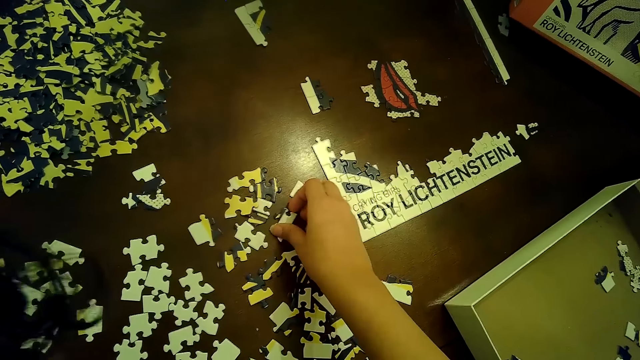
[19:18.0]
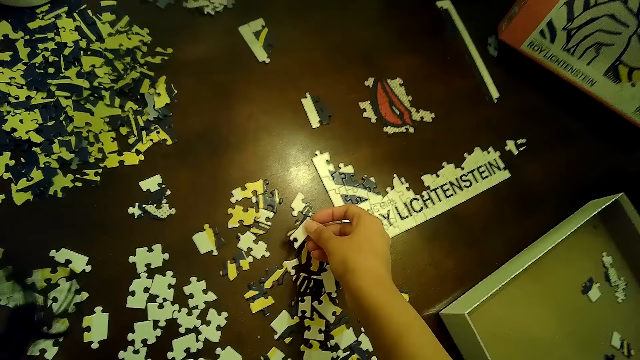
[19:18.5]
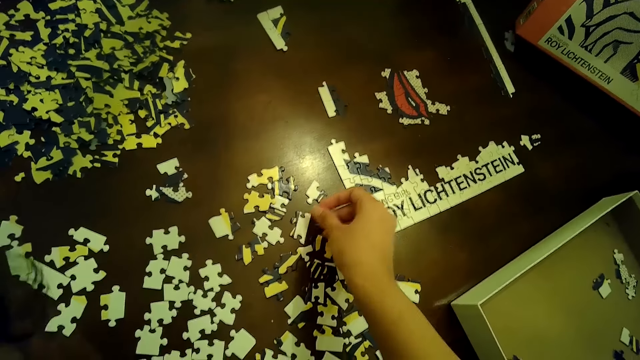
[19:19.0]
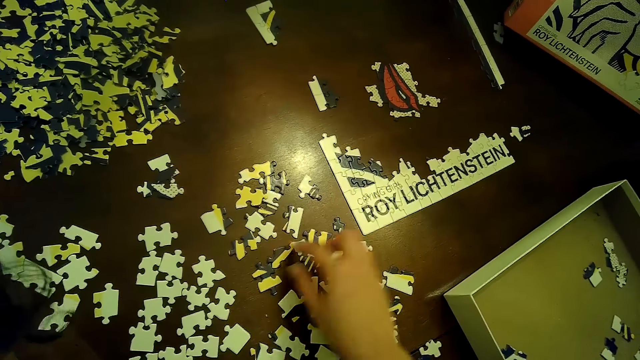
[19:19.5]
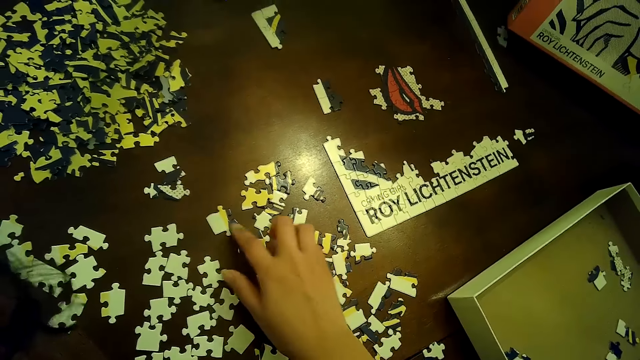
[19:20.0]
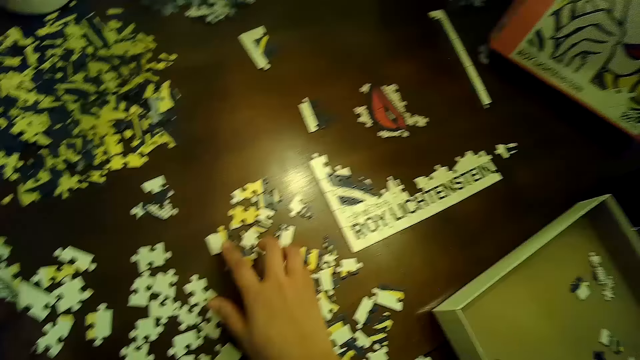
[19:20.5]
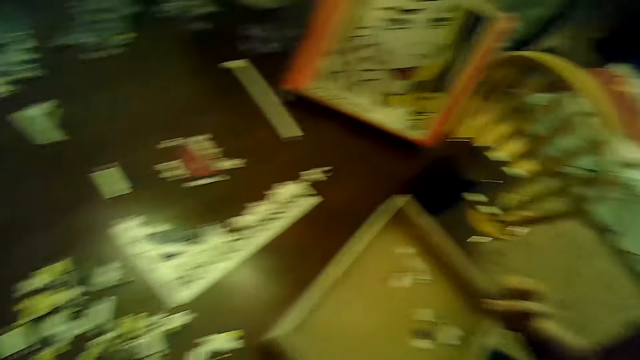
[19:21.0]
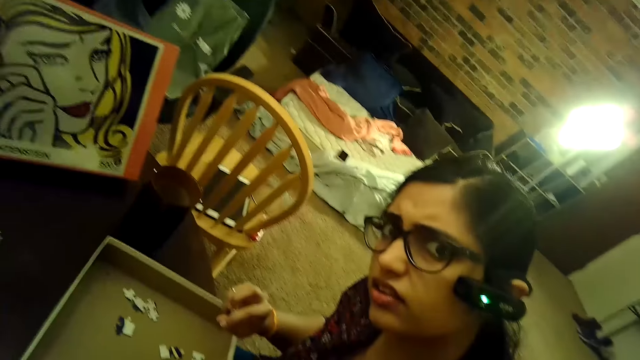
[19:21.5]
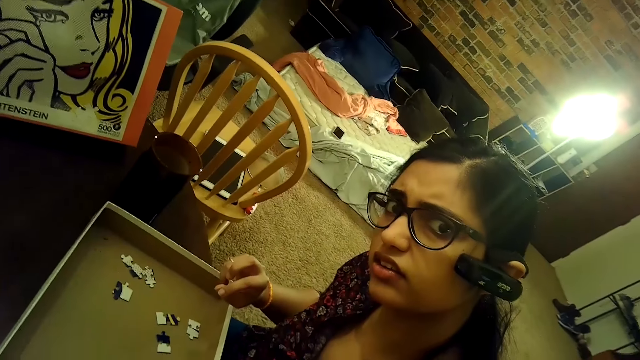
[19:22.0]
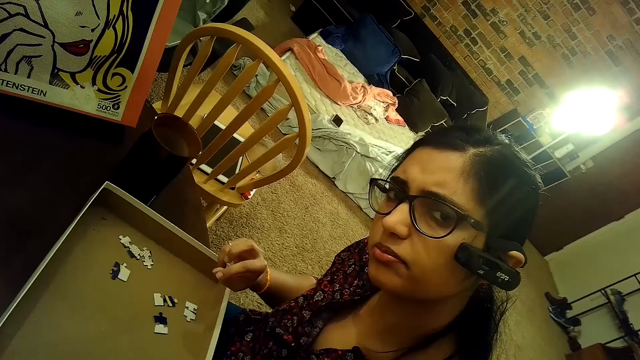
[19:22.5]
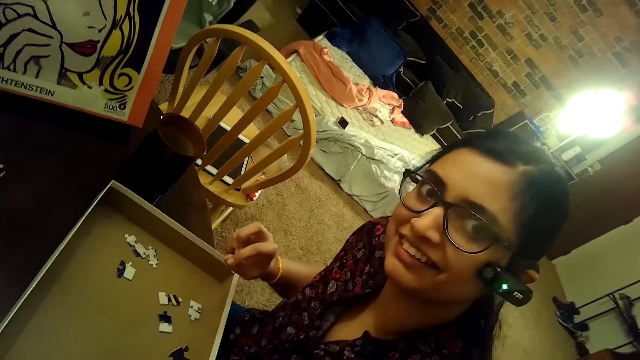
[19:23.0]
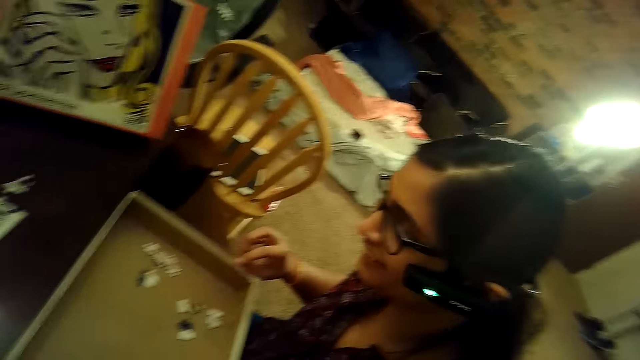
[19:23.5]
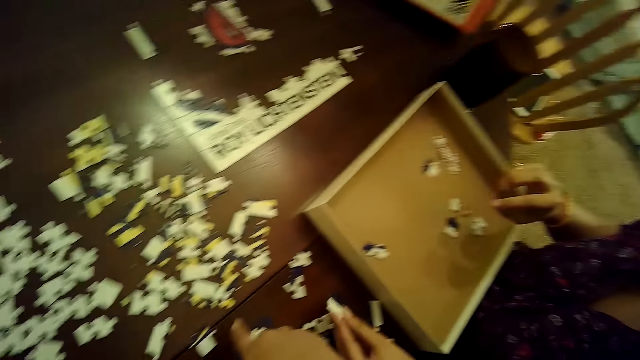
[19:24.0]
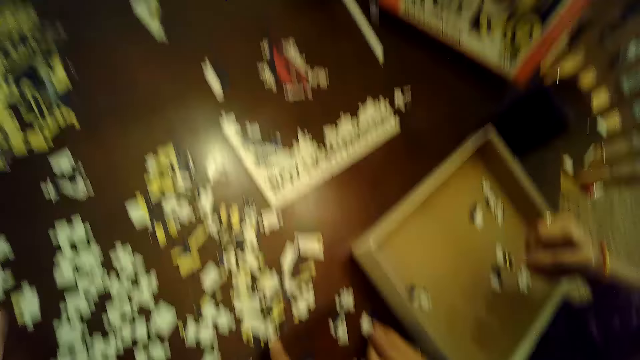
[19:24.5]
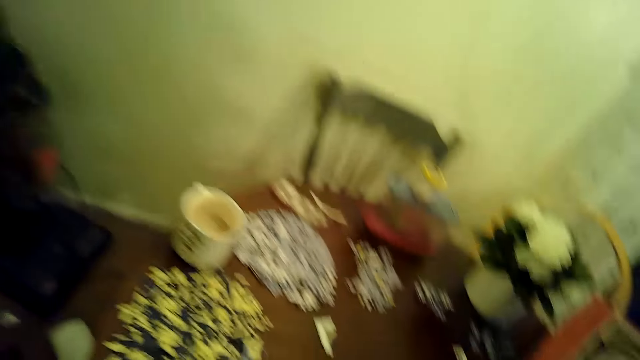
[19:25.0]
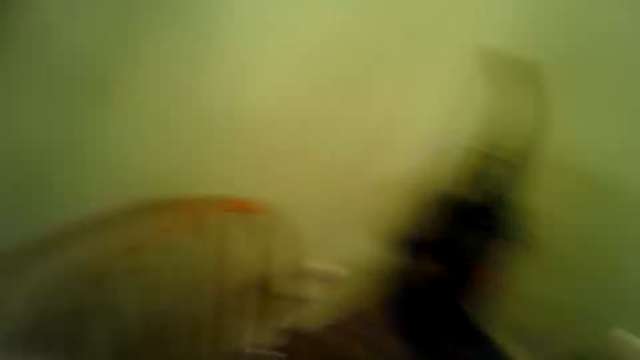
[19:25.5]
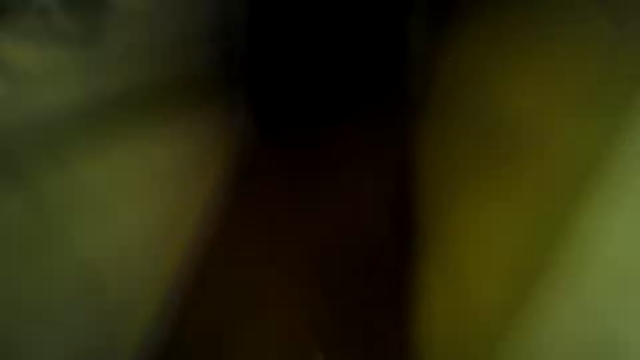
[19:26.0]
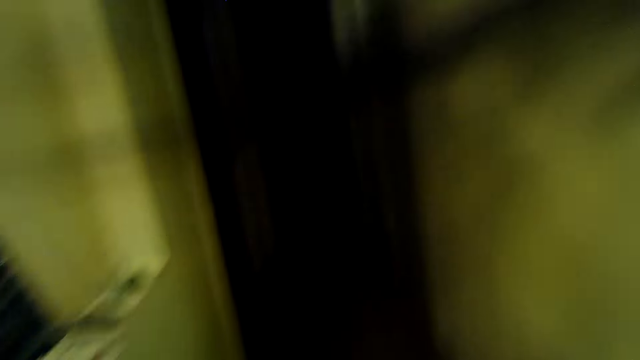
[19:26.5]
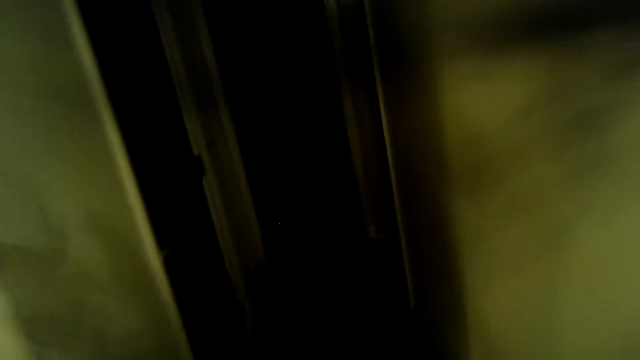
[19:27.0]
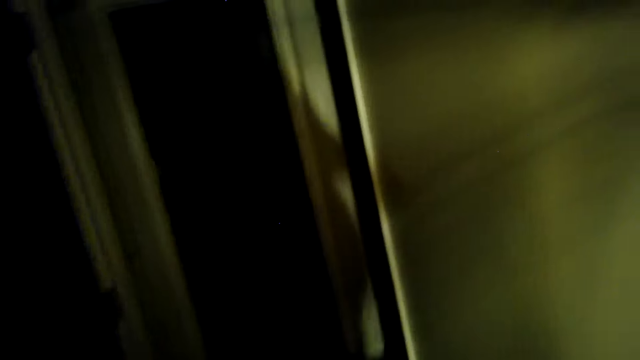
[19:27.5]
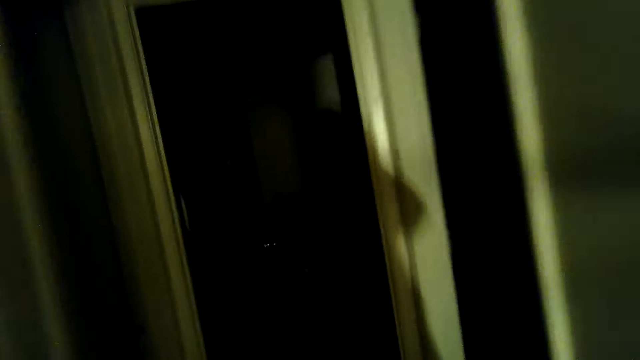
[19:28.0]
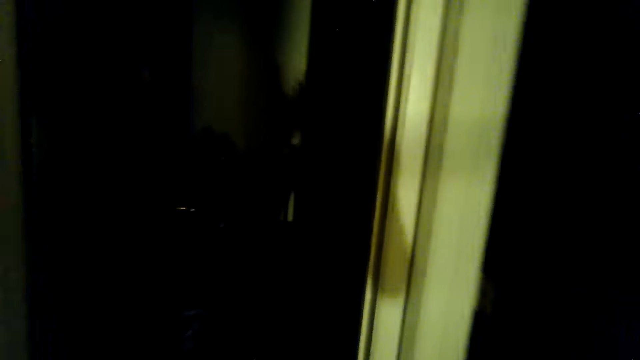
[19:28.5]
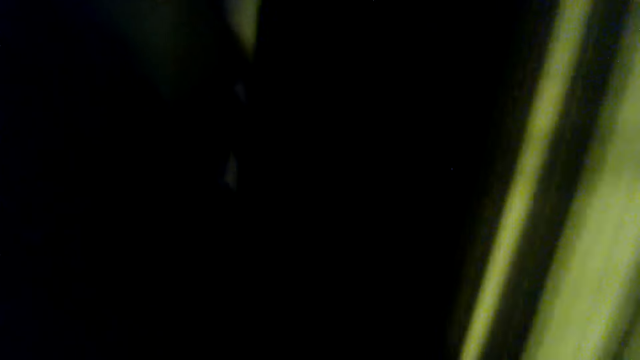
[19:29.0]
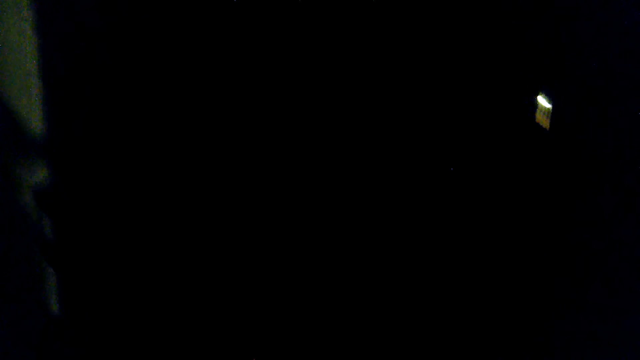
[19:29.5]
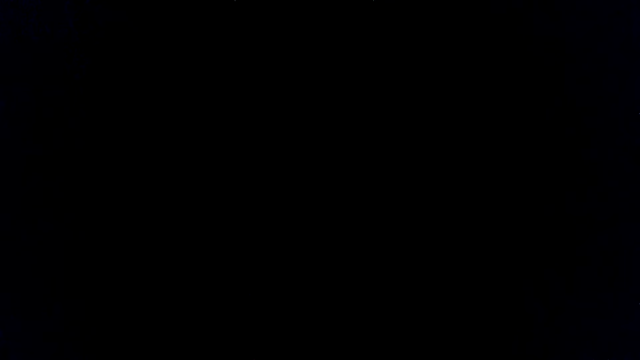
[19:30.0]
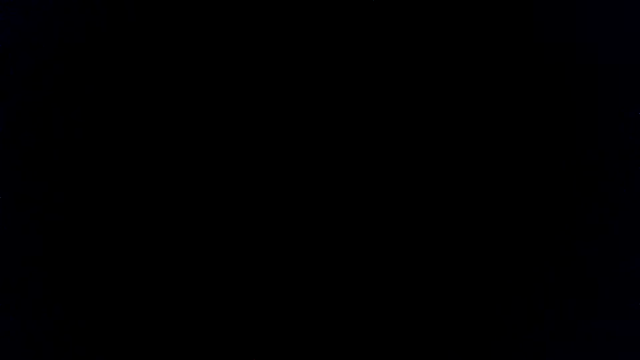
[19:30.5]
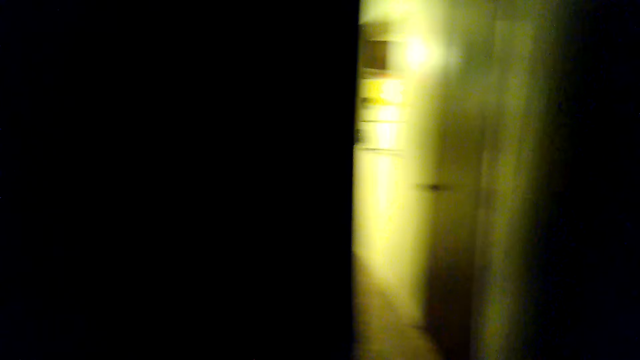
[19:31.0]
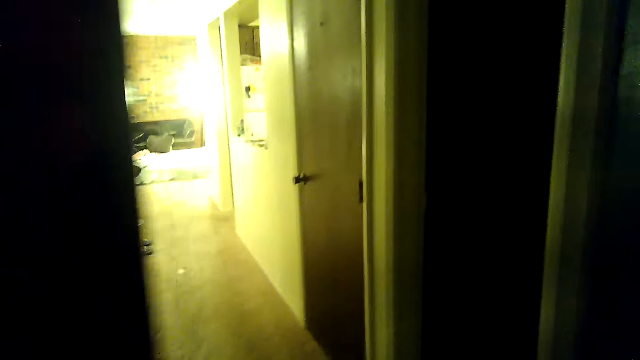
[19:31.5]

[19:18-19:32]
The camera wearer picks a piece of the jigsaw puzzle from the table with her right hand. She drops the piece of the jigsaw puzzle on the table with her right hand. She moves a piece of the jigsaw puzzle with her right hand. She moves a piece of the jigsaw puzzle again. A woman drops a piece of the jigsaw puzzle on the table with her left hand. The camera wearer touches a piece of the jigsaw puzzle on the table with her right hand. She walks in the room.

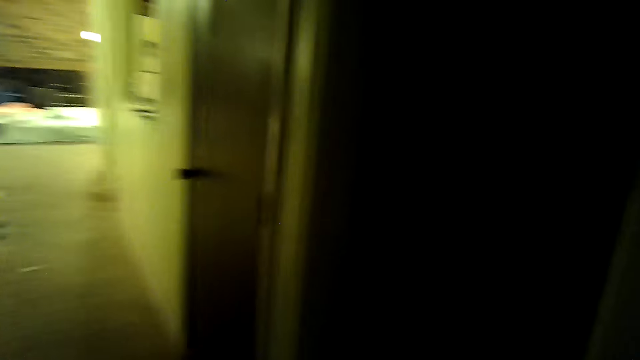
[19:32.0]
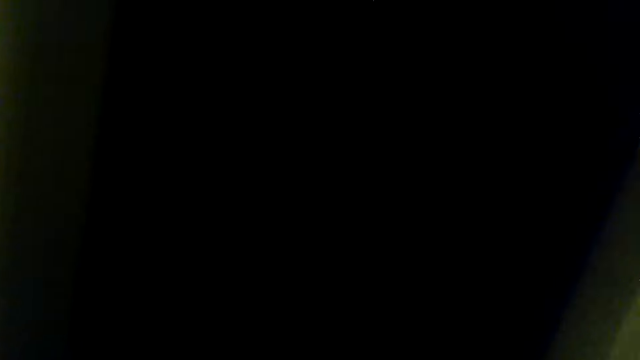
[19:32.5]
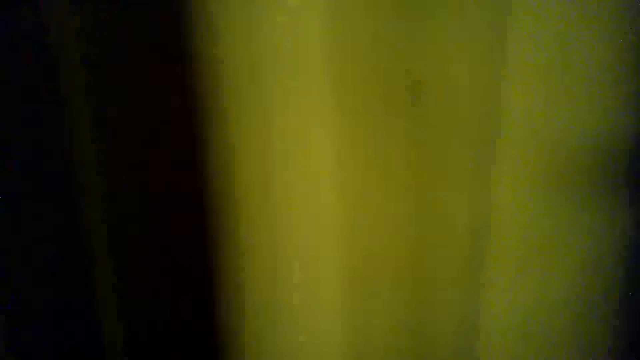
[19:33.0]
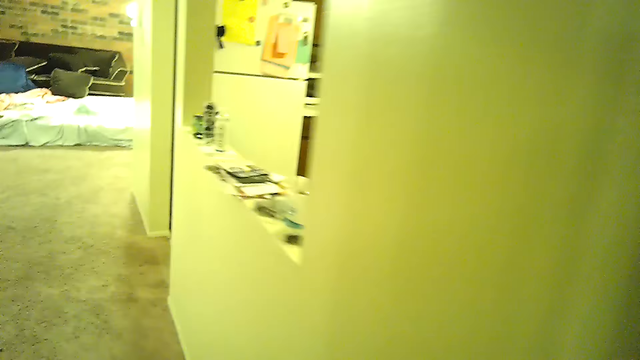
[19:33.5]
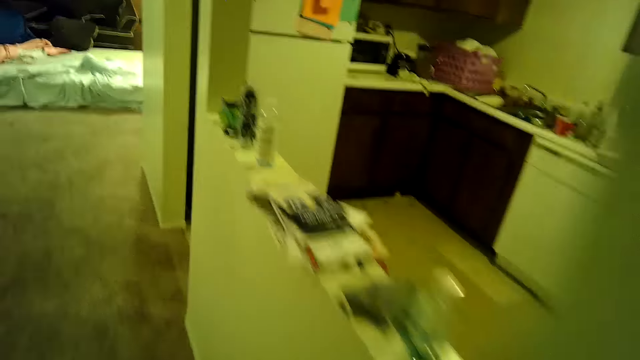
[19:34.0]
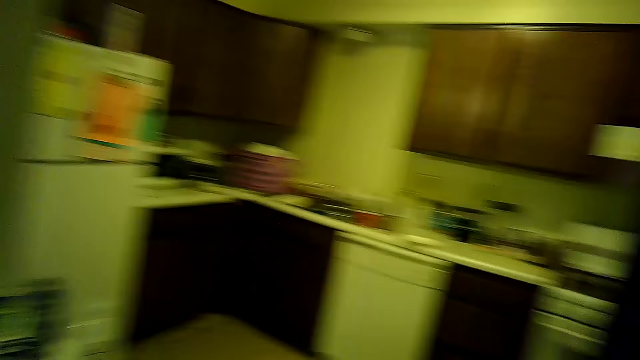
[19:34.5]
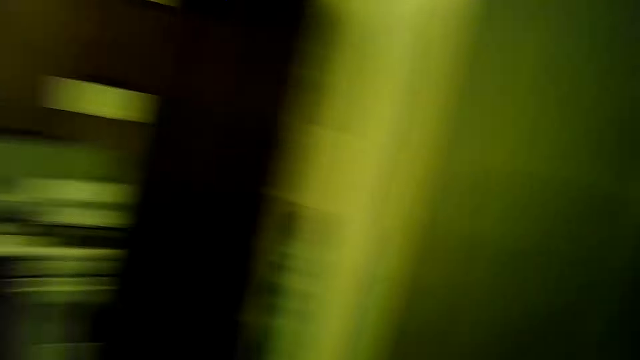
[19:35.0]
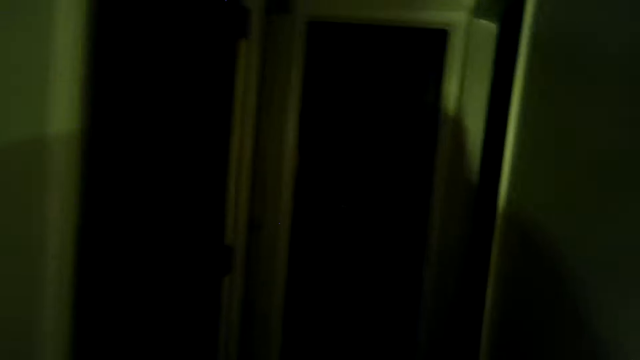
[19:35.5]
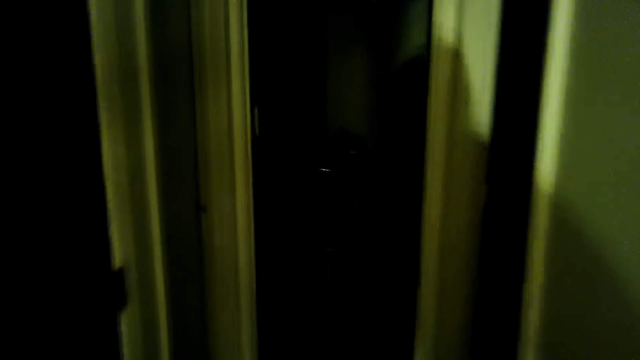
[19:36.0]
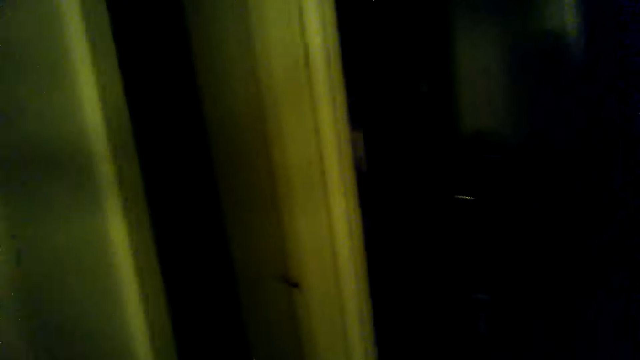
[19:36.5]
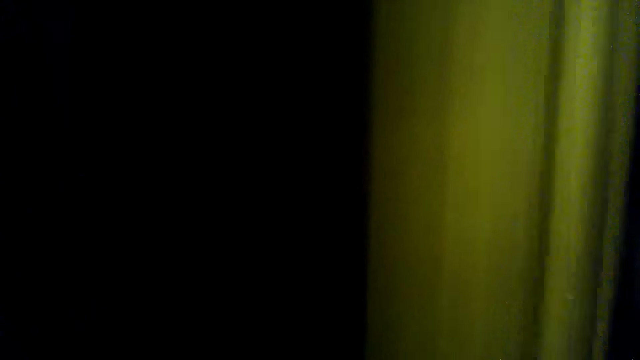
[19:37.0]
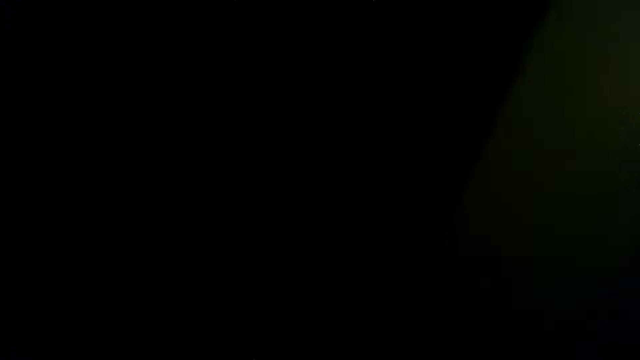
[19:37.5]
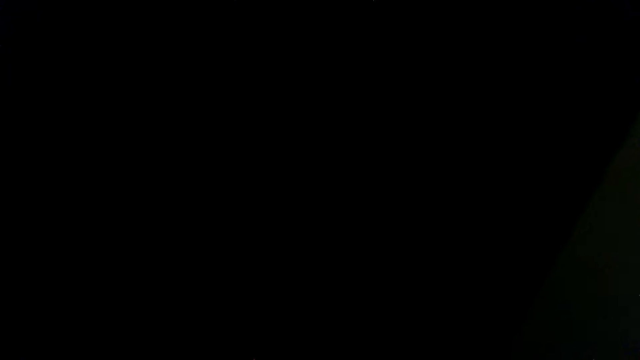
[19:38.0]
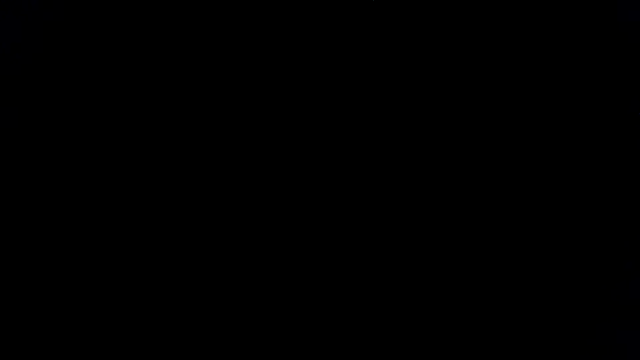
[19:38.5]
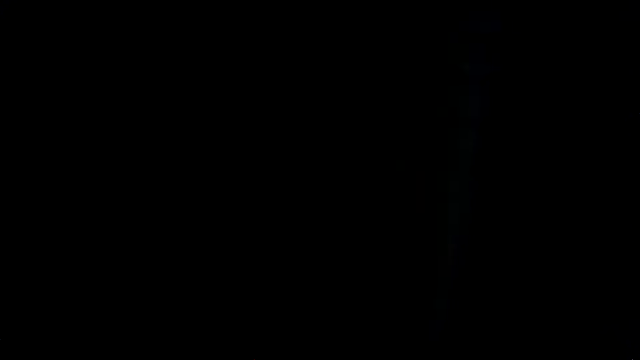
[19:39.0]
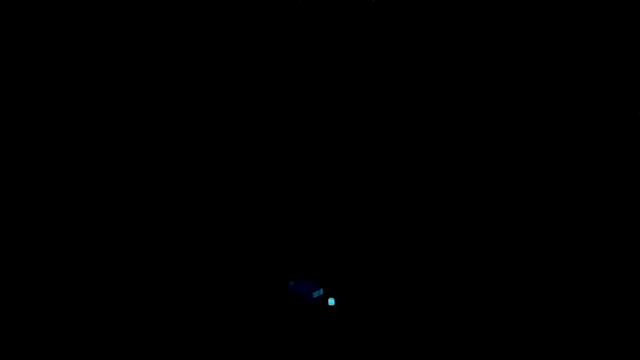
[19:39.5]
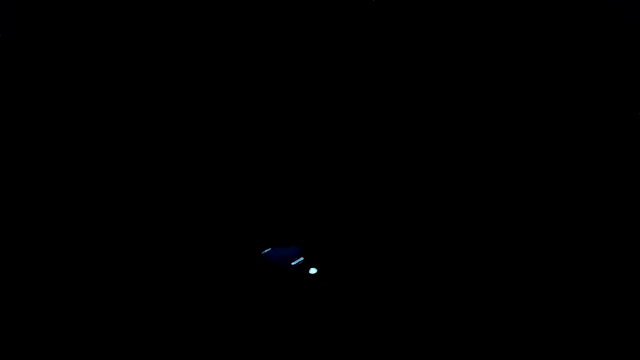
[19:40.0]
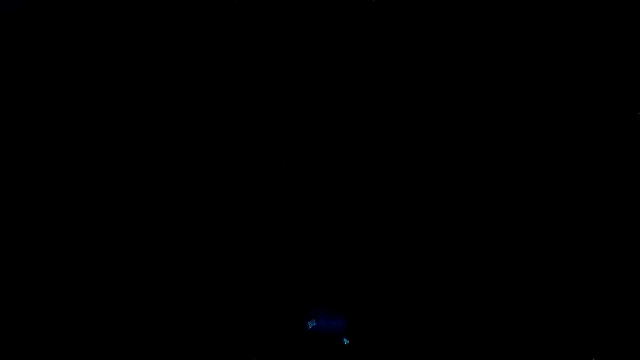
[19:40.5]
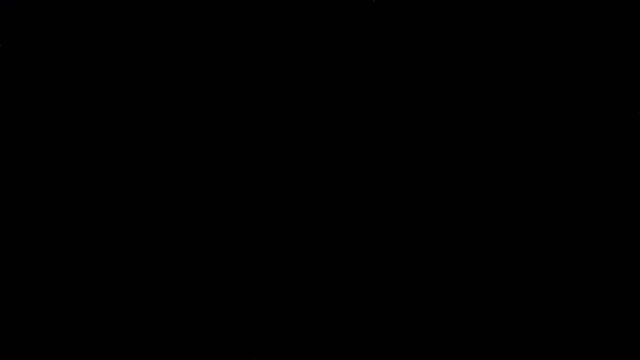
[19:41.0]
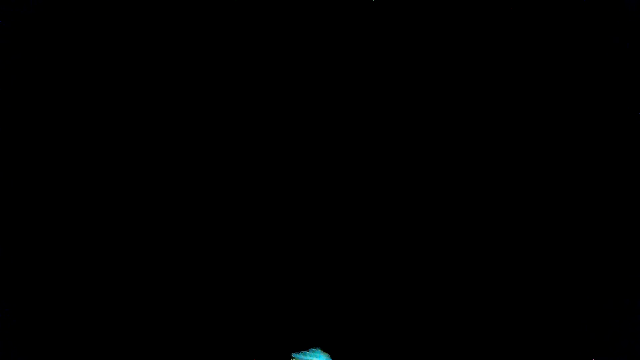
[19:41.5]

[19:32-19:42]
The camera wearer enters the room. She holds a phone in her right hand. She picks the phone.
